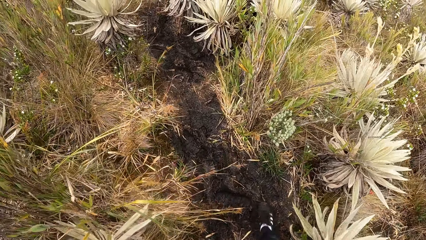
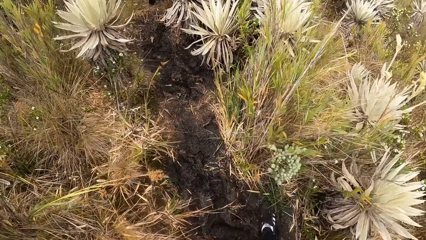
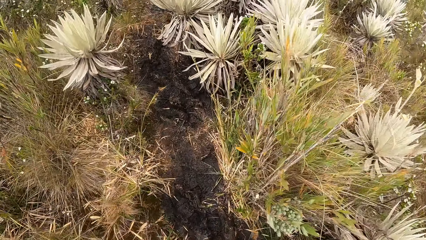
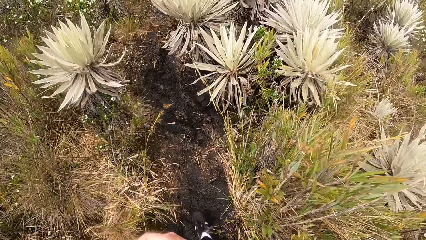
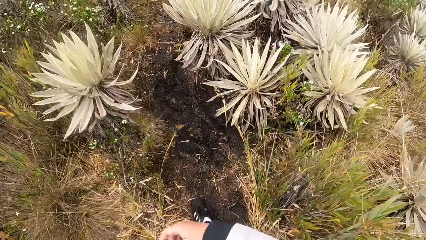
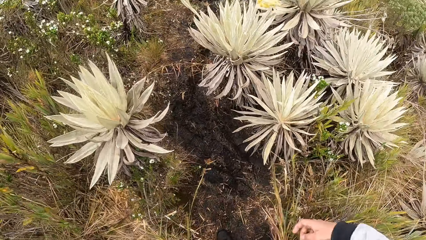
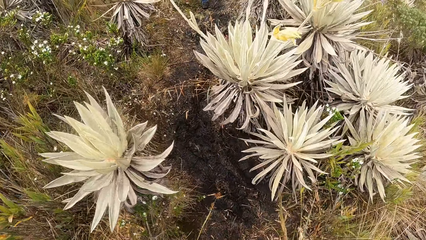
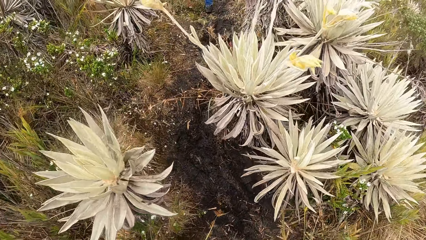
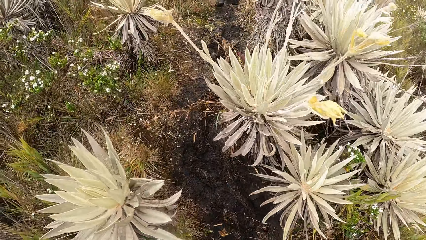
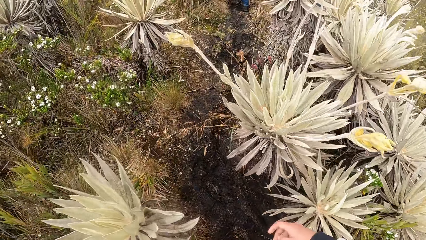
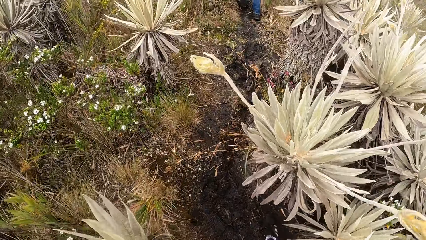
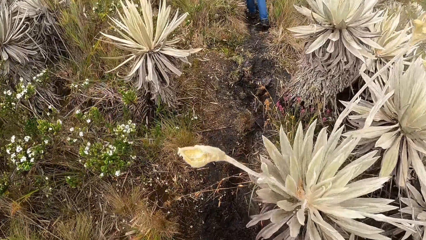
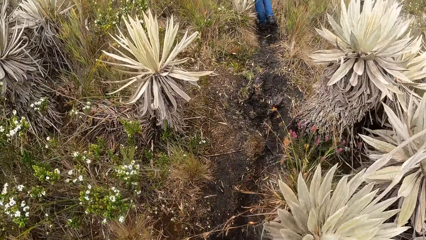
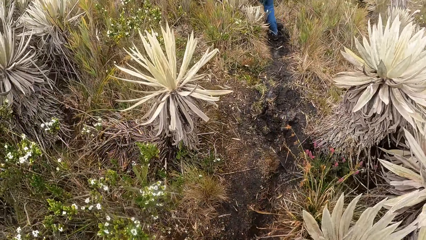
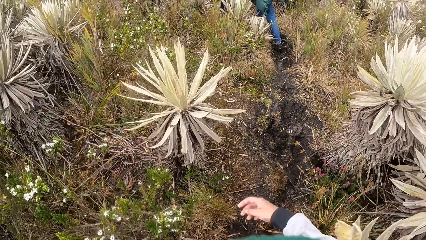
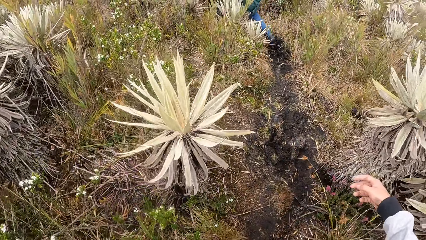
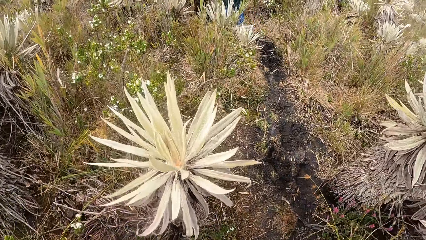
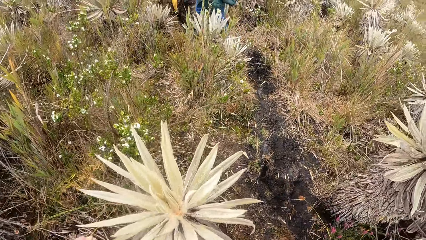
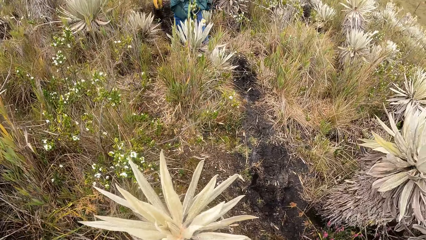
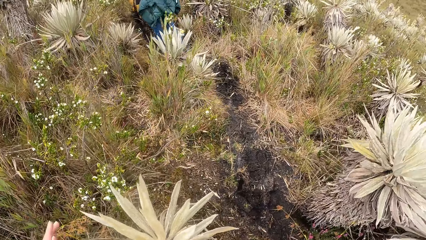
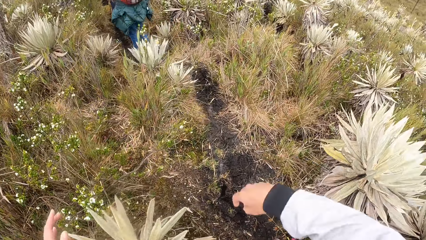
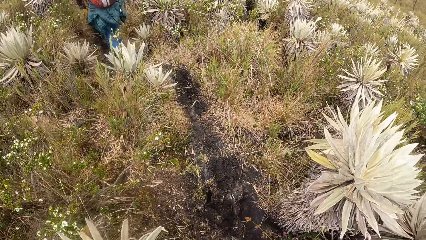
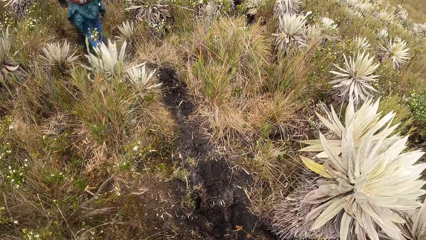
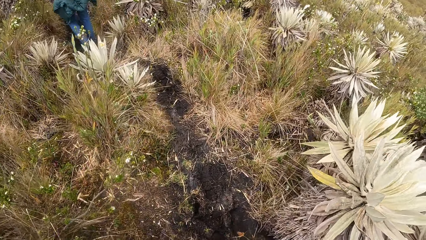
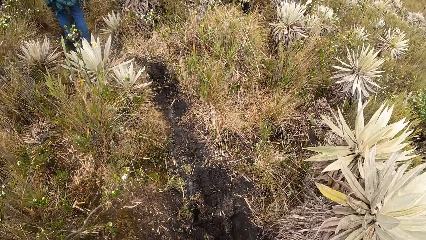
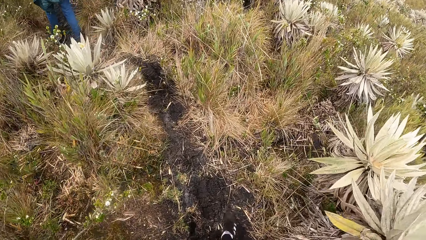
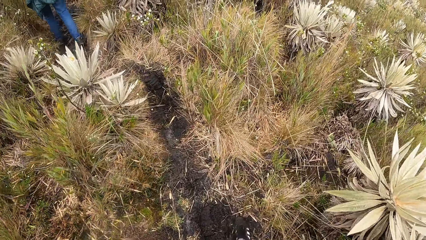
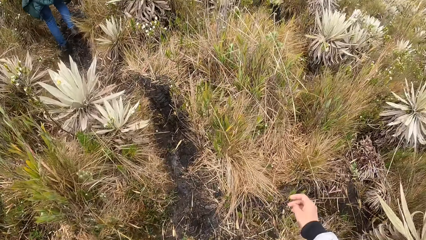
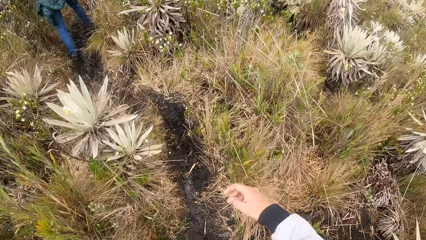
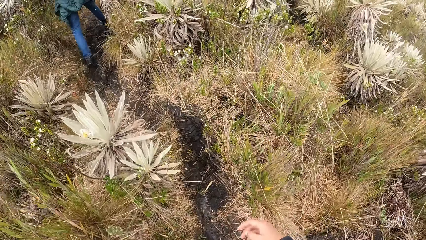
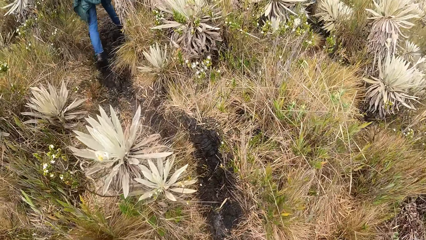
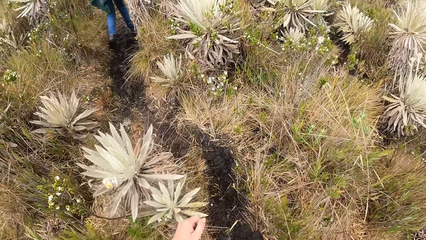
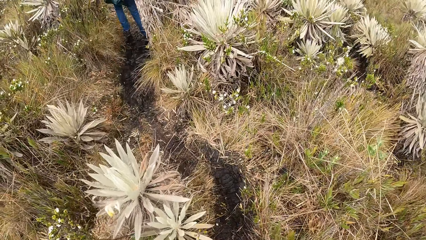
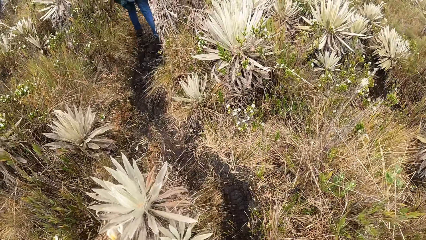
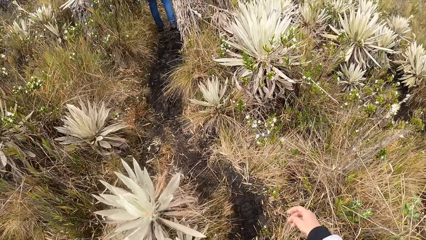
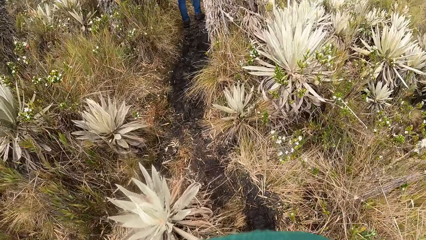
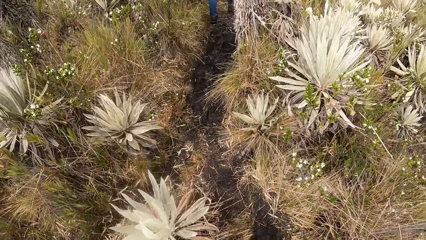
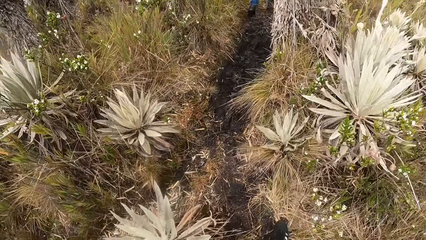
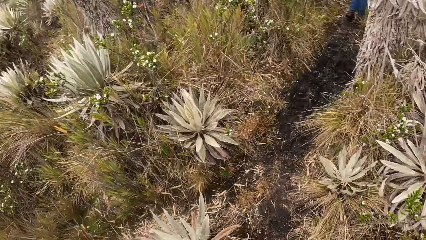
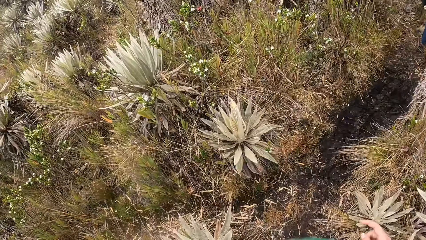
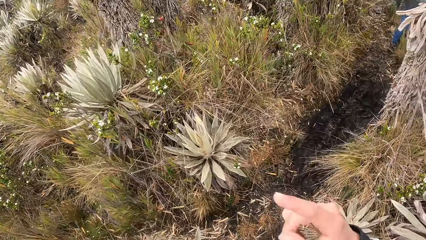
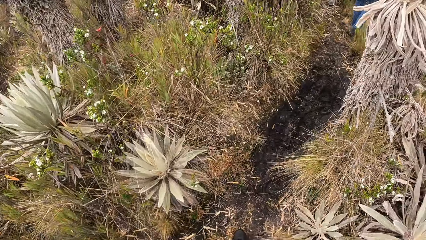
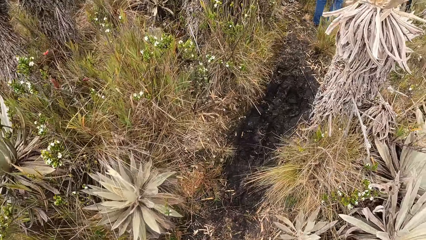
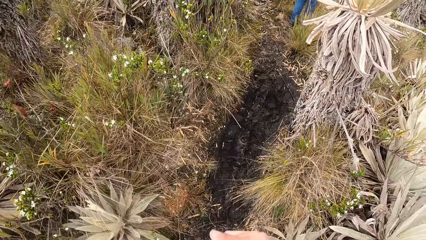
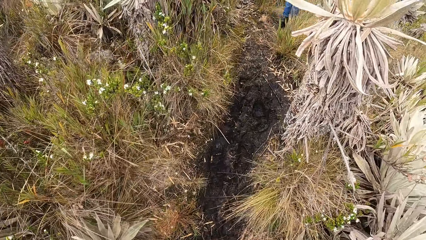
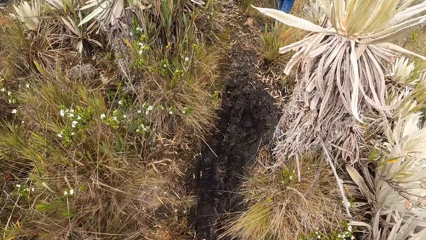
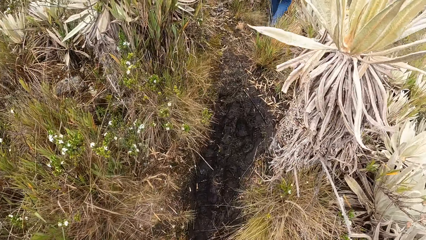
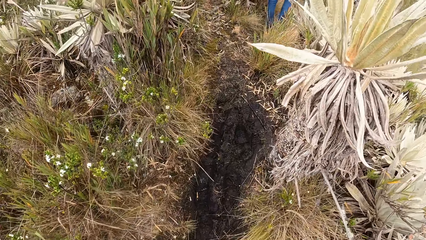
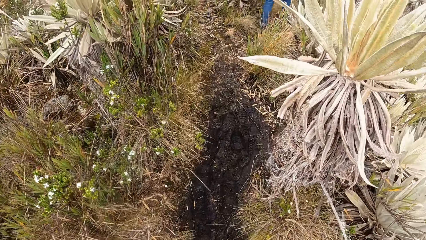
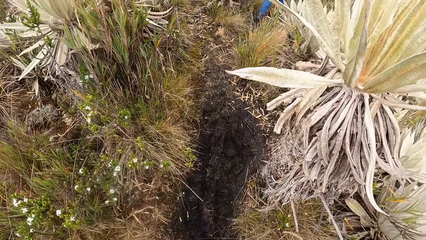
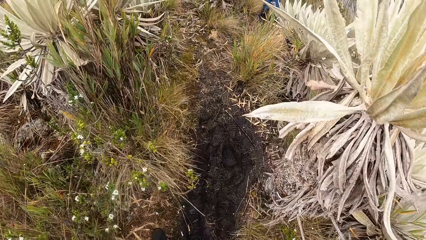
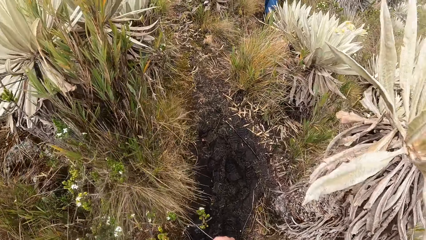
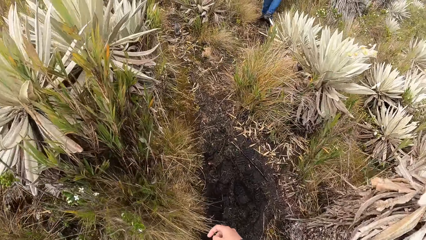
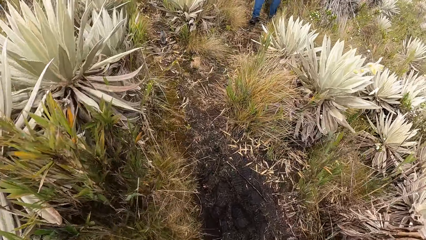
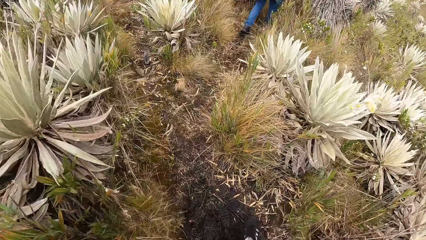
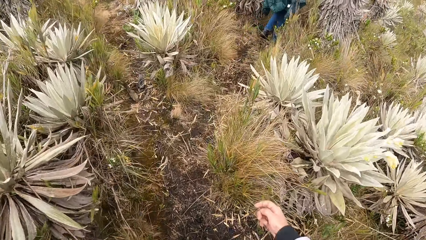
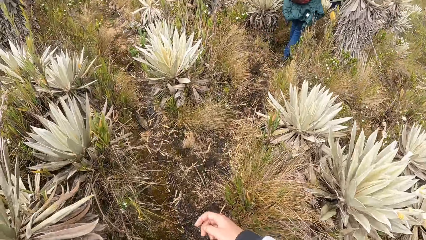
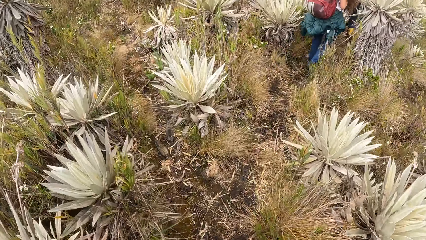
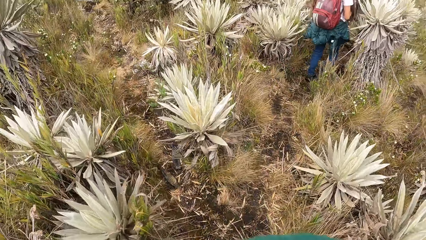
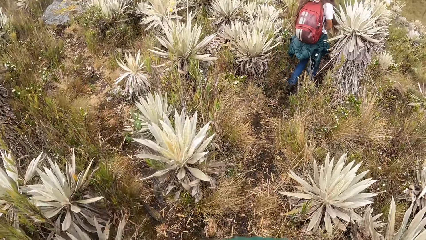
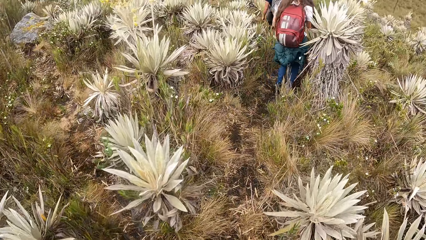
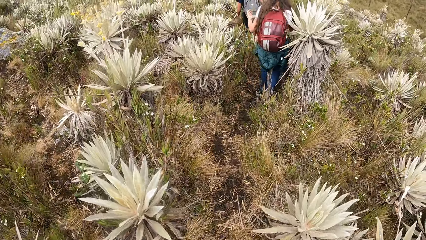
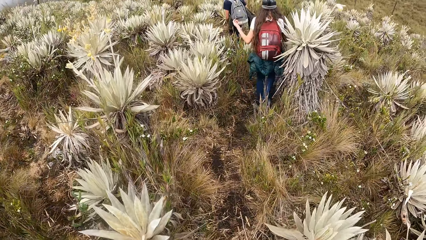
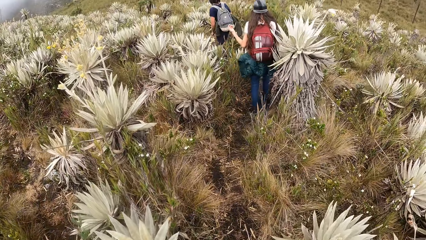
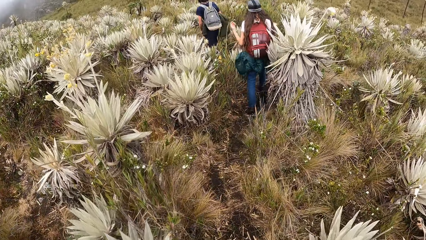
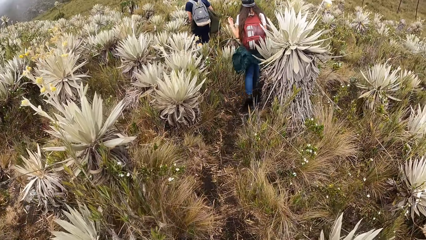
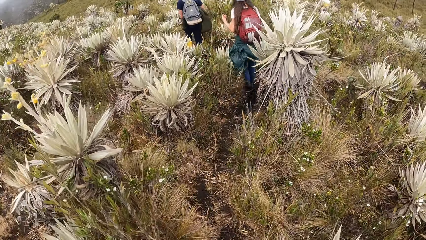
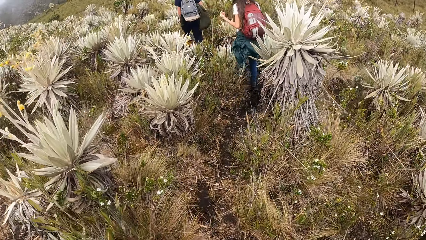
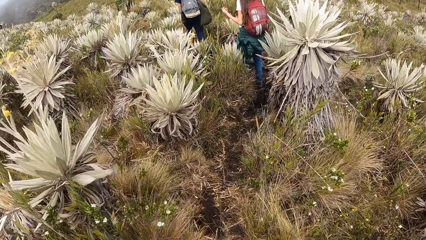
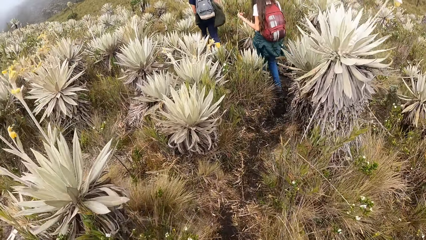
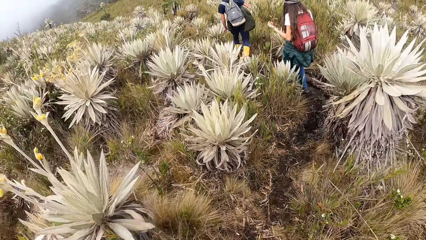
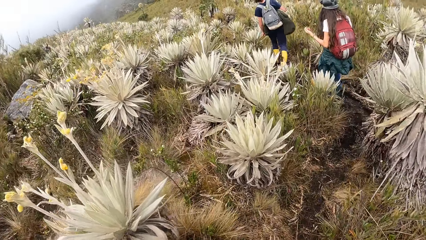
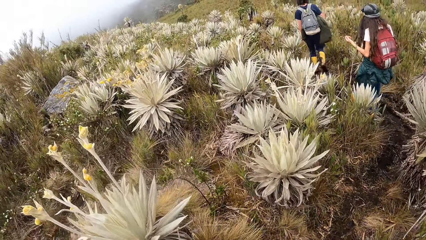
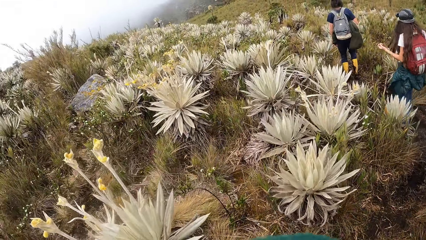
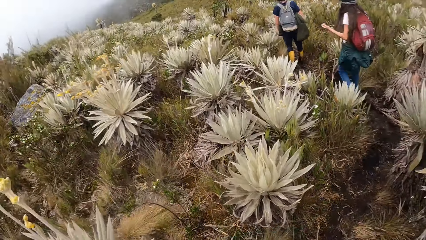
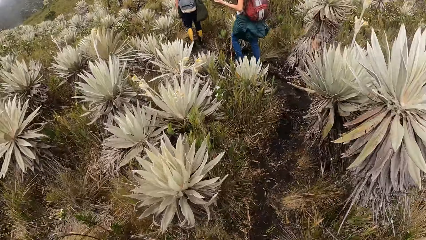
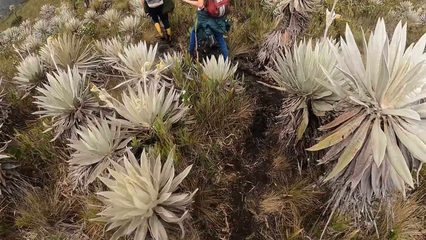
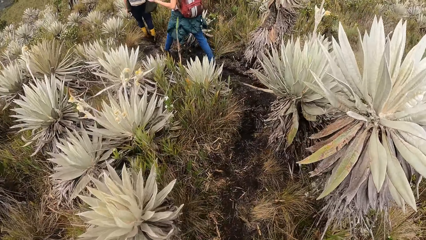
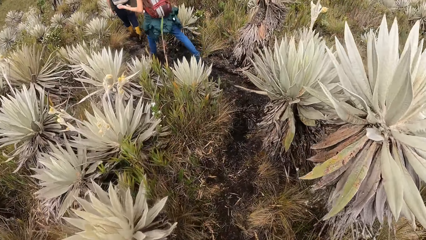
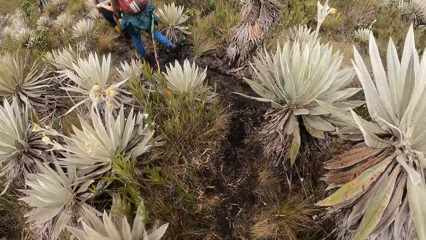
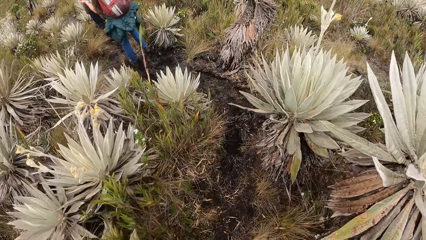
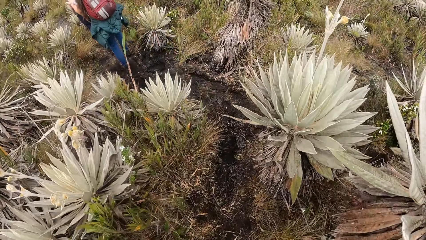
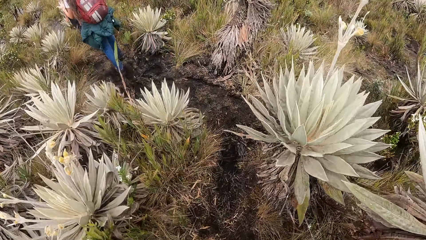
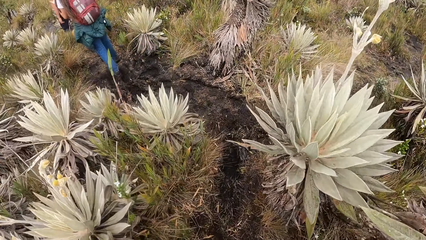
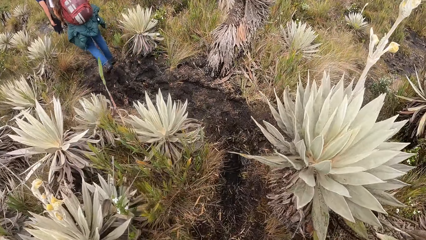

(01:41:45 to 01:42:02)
The camera wearer walks on the trail. He adjusts his camera with his right hand. The man walks down the pathway in the field.
